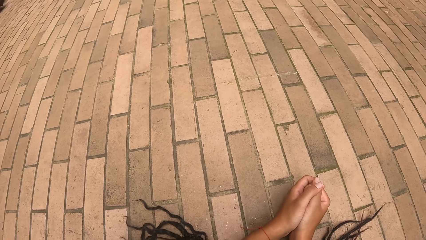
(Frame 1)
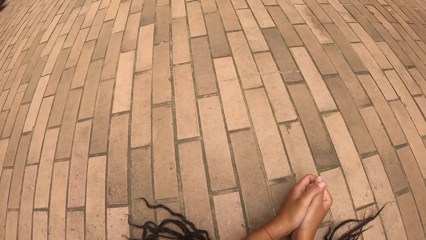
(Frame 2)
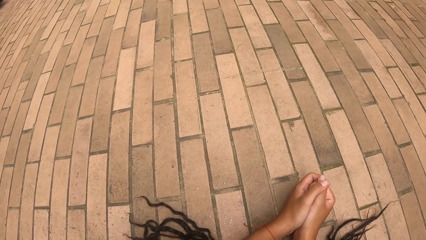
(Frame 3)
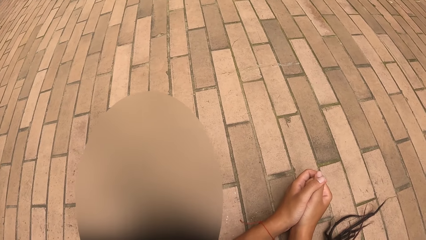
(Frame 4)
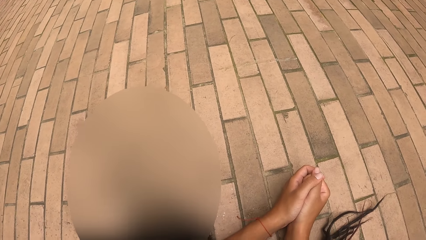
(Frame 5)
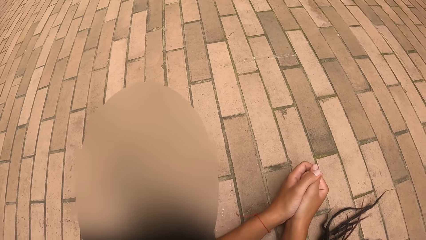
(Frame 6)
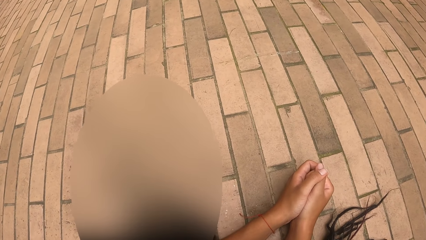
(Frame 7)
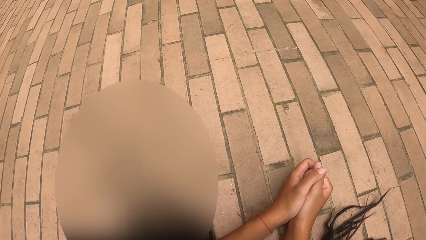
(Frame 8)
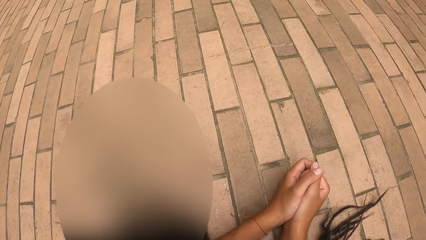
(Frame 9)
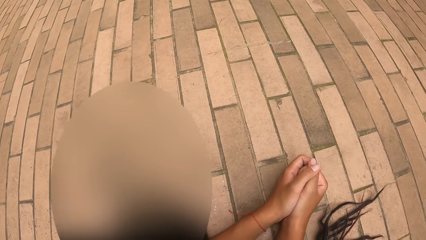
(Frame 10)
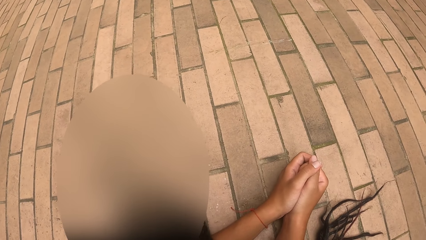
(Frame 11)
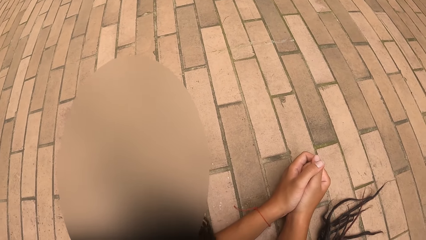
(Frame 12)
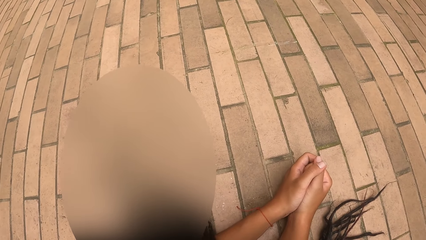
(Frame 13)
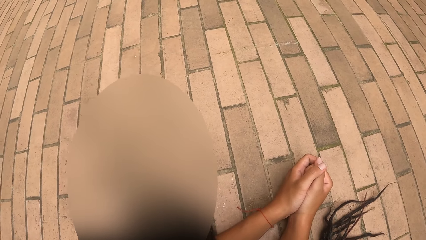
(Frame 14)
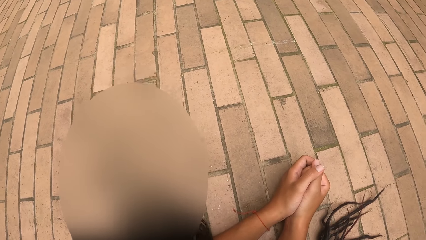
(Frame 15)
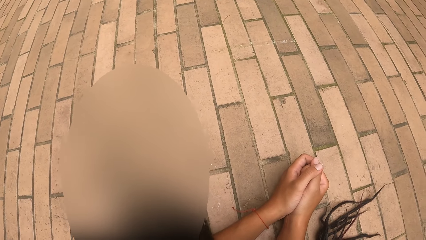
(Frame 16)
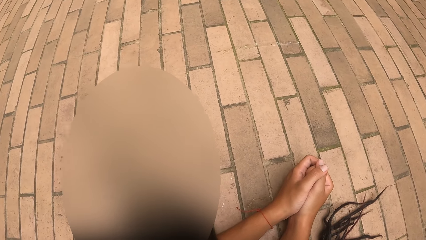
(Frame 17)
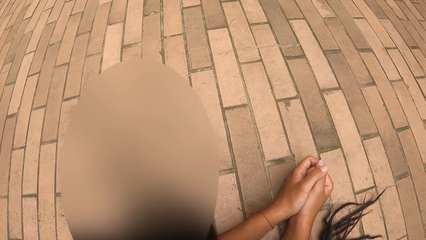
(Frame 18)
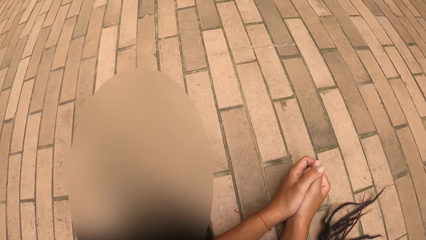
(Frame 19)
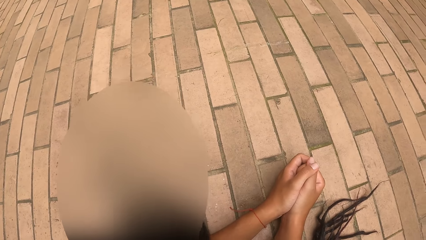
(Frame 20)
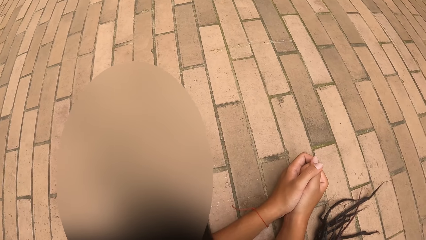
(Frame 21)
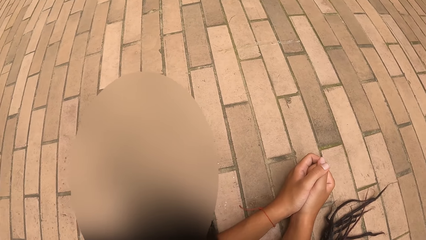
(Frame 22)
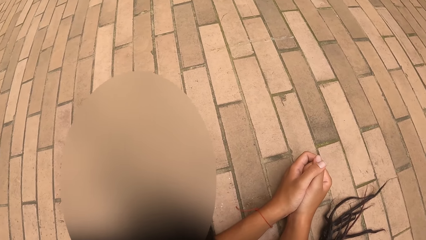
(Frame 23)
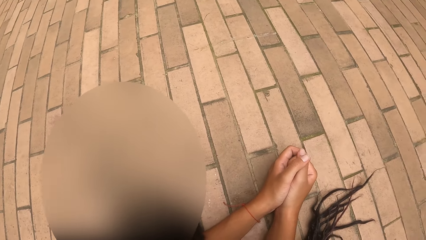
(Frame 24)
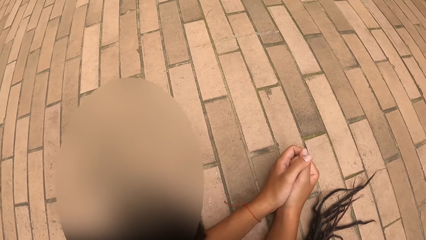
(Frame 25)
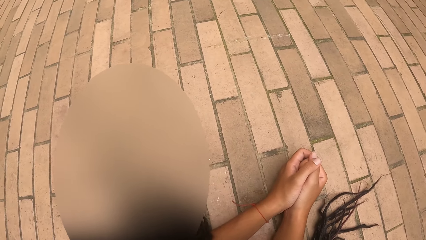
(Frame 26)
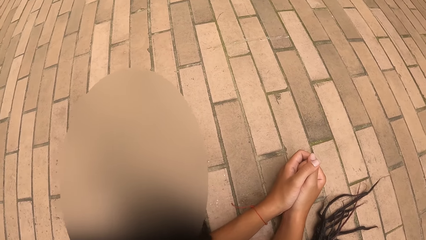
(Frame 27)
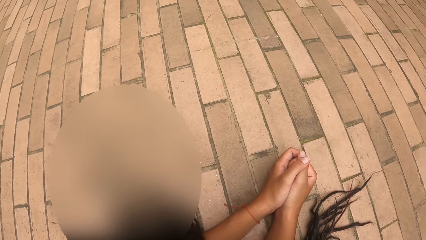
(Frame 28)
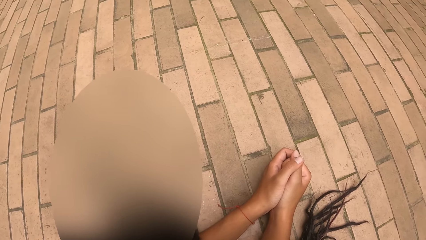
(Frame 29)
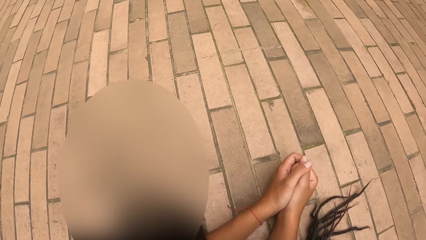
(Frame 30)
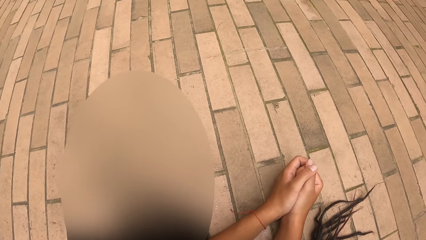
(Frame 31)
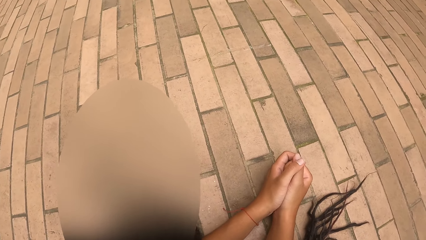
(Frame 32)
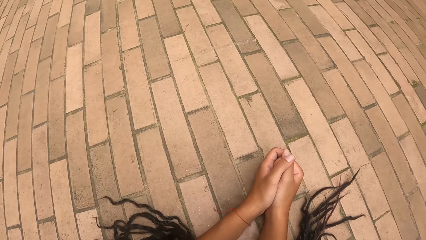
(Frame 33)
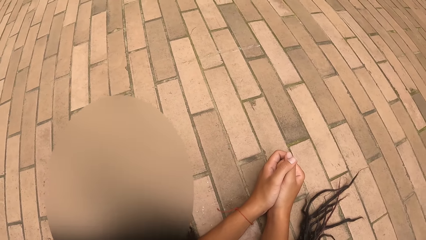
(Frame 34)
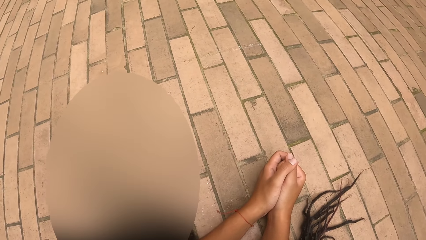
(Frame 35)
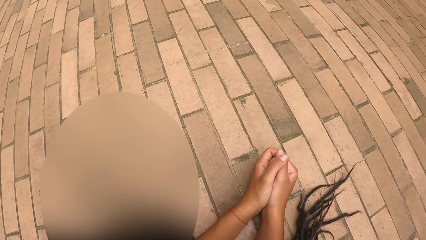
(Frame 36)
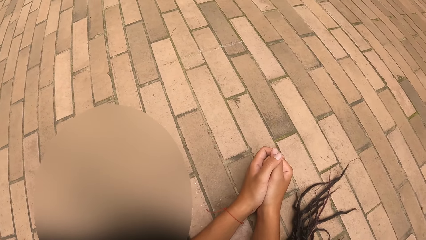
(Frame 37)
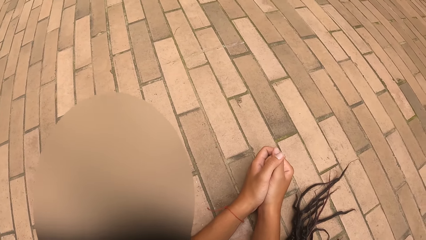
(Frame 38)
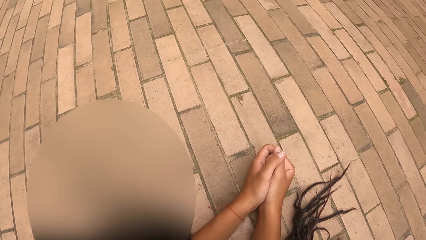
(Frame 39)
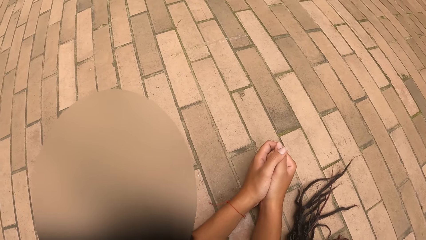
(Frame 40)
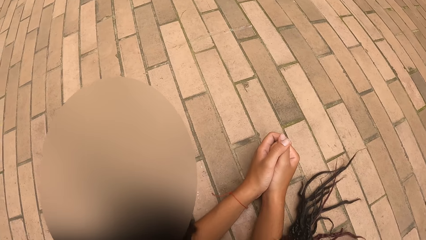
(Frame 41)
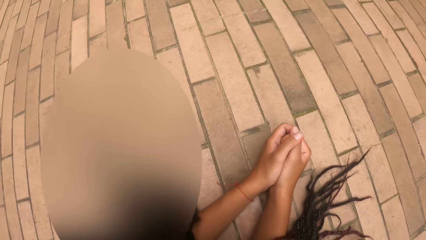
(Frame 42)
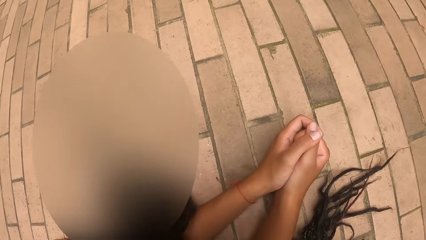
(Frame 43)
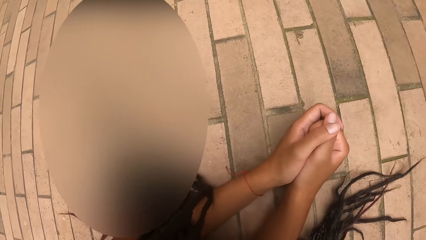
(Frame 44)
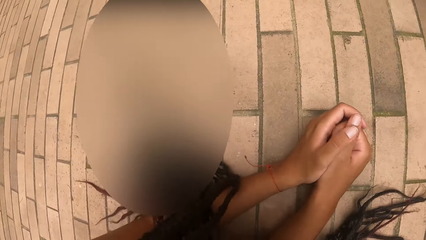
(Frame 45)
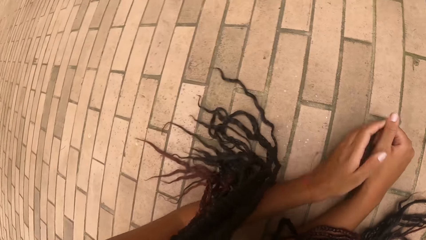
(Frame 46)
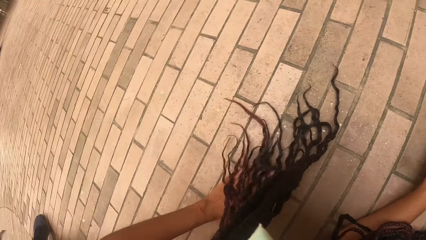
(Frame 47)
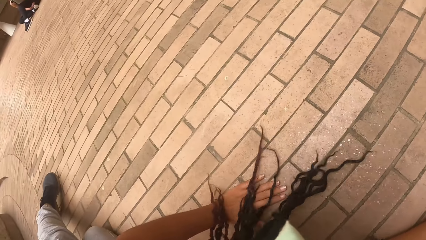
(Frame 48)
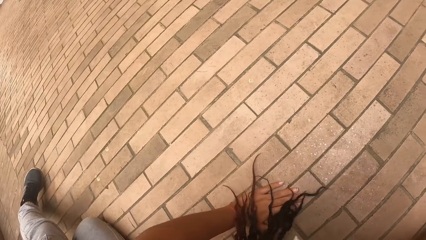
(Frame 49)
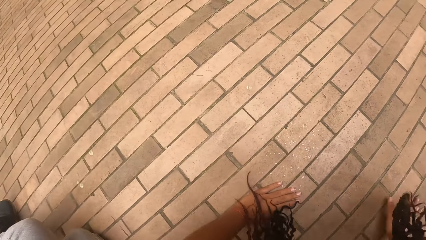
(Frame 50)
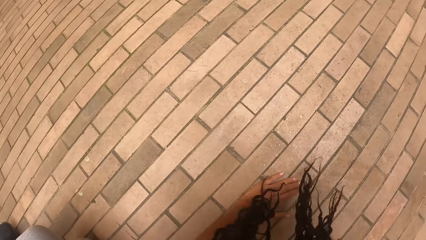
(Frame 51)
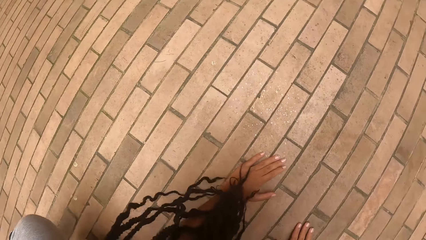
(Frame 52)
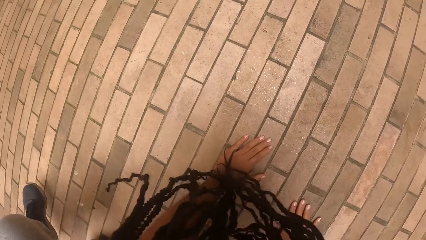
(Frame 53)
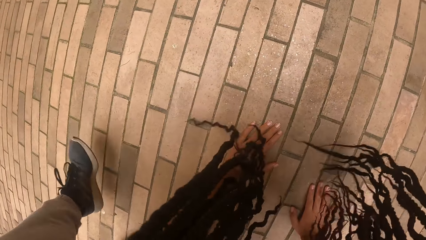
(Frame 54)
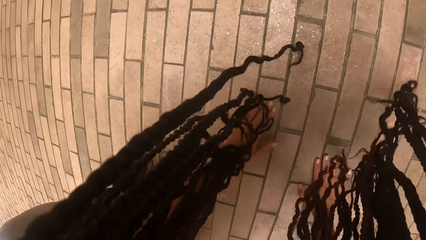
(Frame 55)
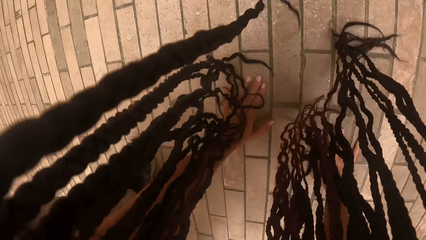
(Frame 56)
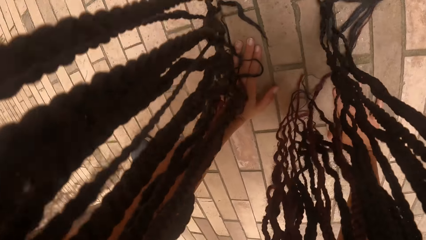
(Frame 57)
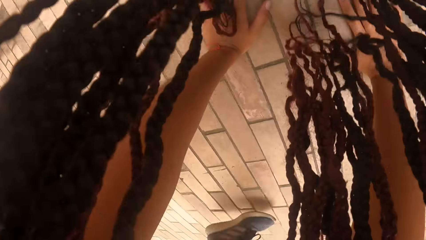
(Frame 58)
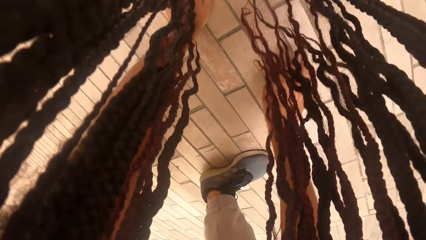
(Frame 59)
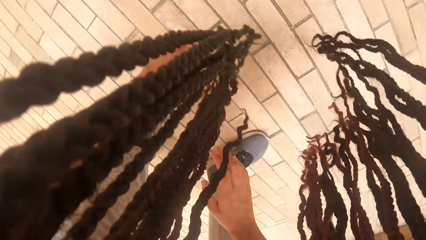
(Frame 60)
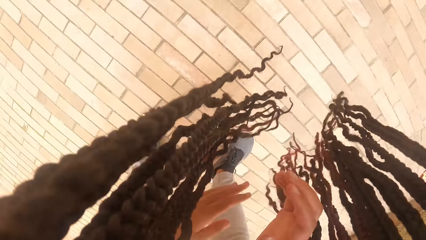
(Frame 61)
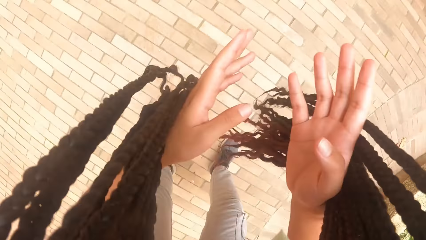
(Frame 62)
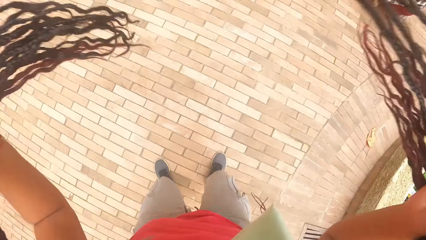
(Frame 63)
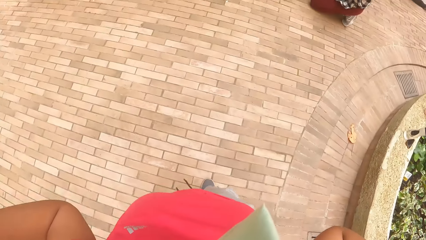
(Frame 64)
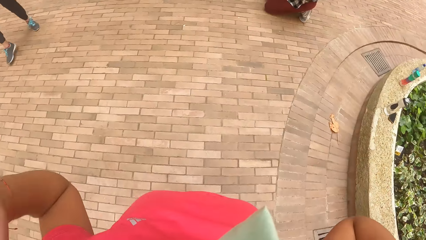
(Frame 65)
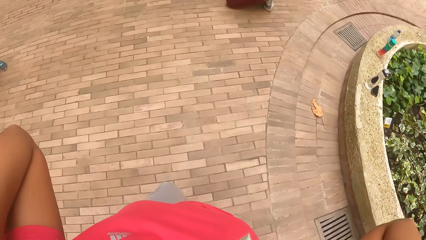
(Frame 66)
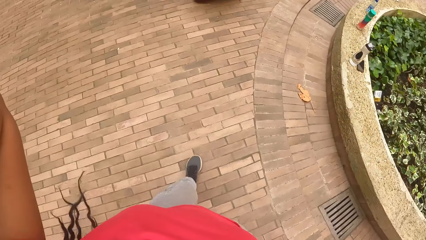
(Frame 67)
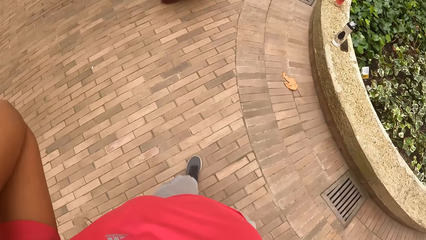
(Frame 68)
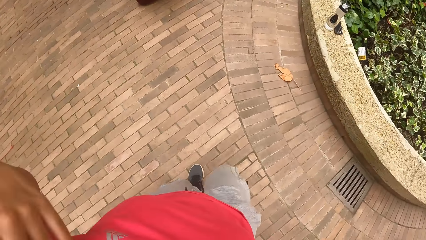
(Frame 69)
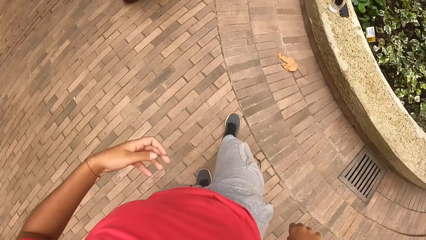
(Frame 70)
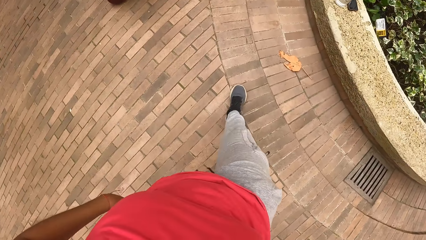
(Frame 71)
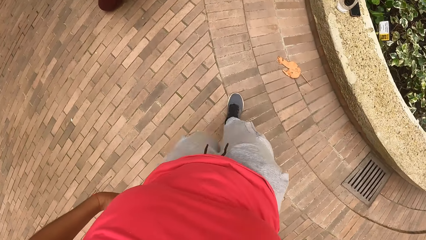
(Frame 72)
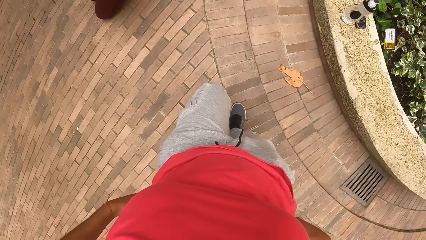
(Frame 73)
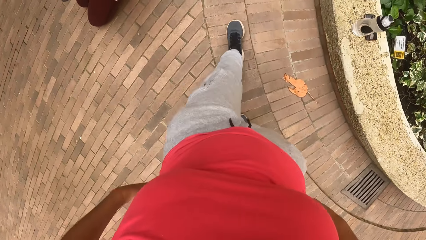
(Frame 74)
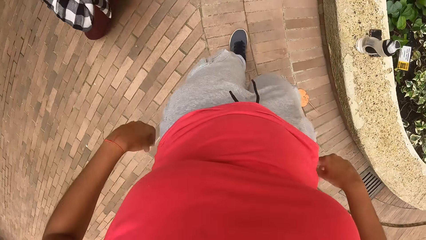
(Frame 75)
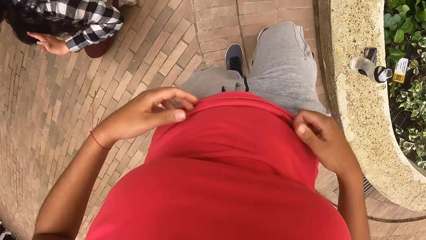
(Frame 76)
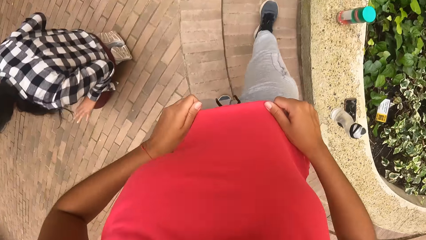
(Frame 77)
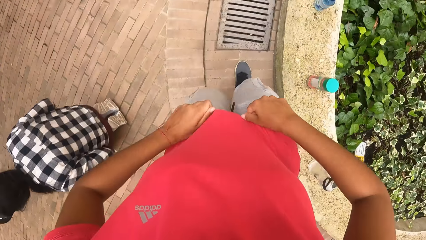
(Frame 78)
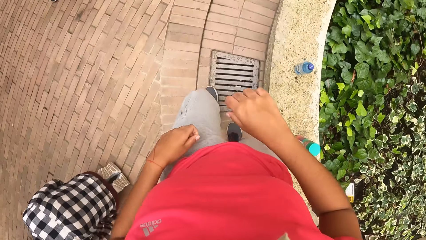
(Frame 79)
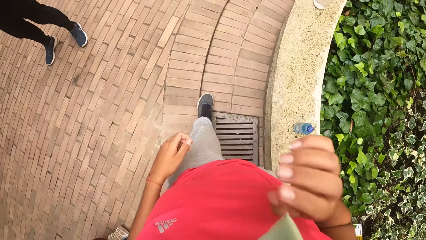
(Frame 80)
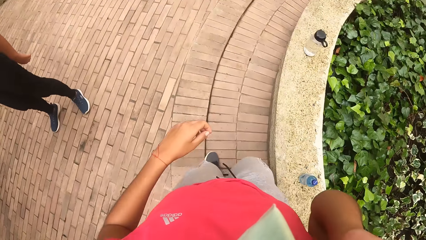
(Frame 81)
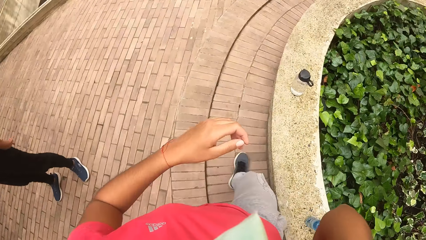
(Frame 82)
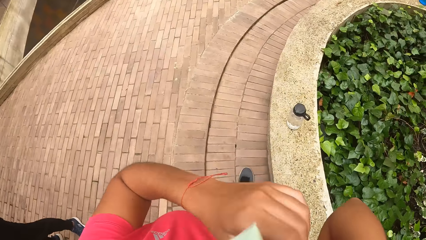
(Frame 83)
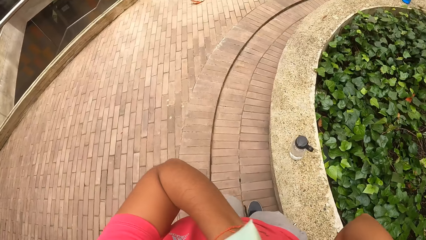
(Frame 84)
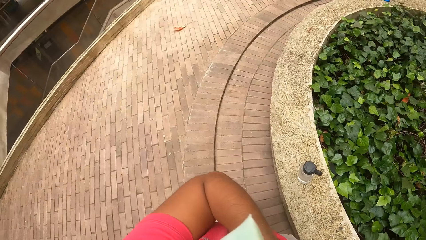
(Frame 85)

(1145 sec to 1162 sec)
The camera wearer stands up. They touch their hair. They move around, lower their hand and pull their t-shirt.
